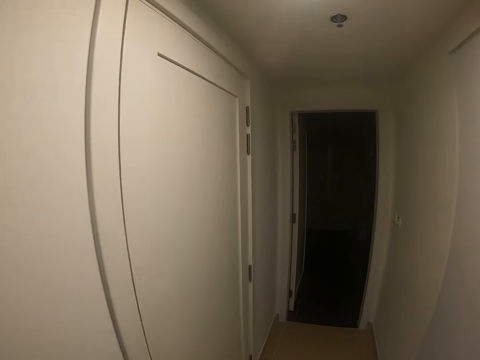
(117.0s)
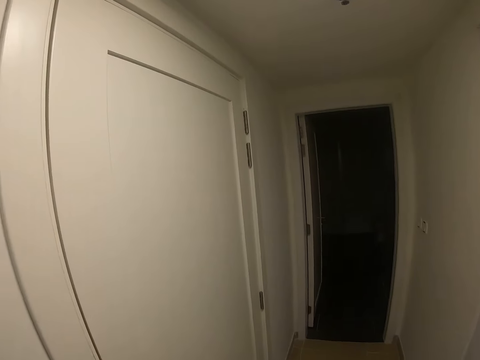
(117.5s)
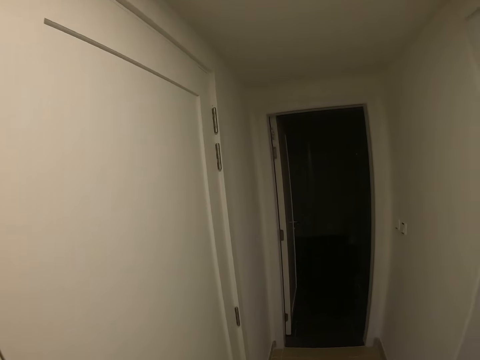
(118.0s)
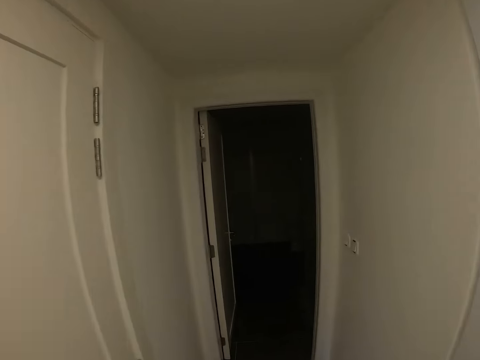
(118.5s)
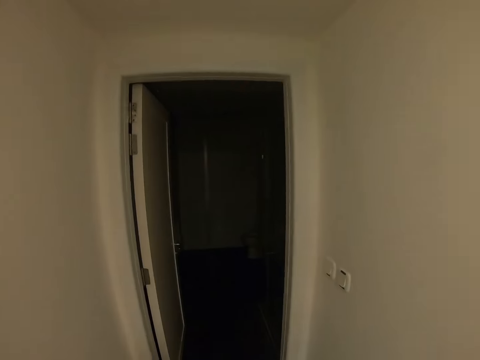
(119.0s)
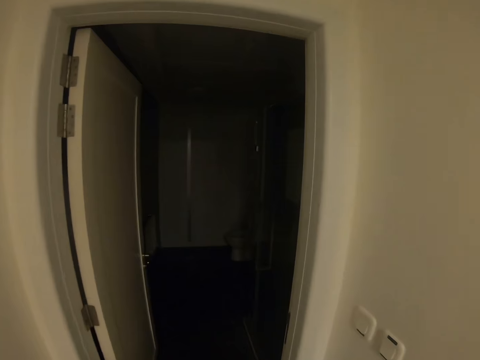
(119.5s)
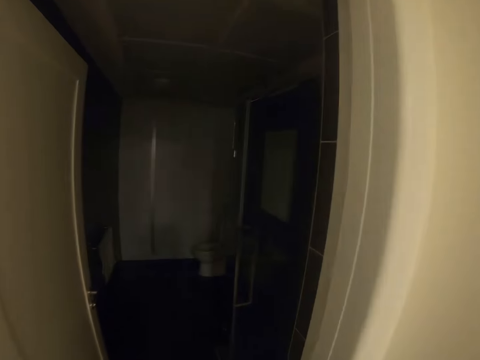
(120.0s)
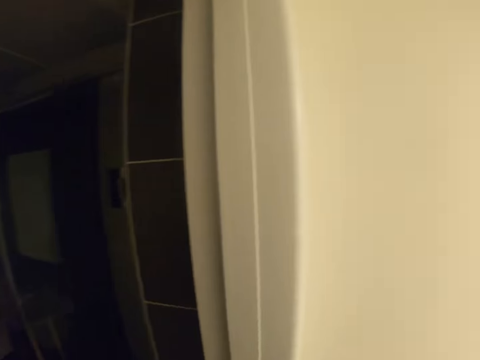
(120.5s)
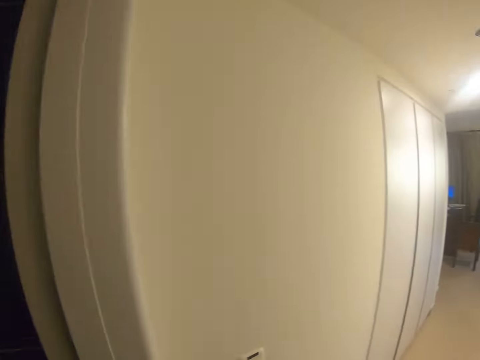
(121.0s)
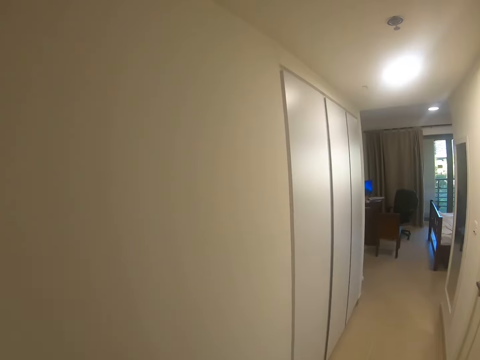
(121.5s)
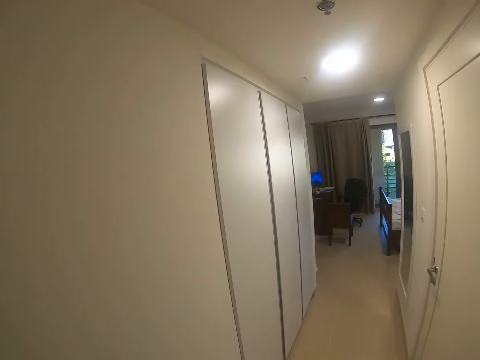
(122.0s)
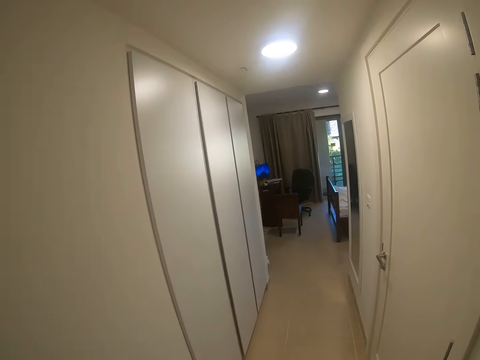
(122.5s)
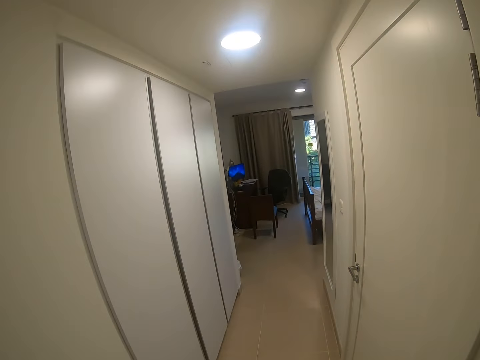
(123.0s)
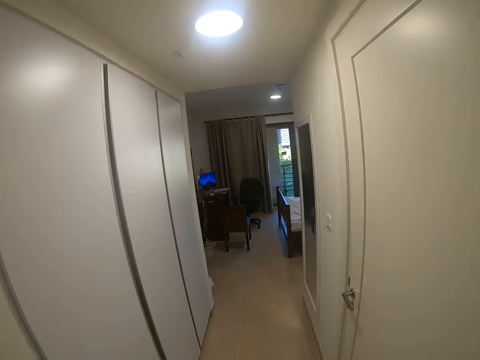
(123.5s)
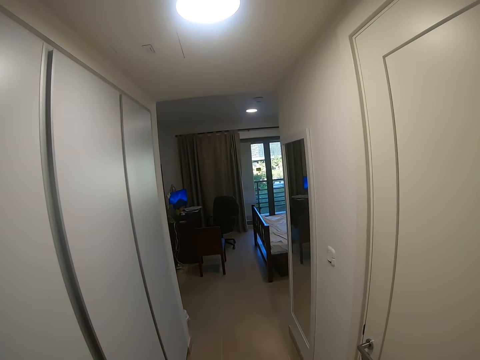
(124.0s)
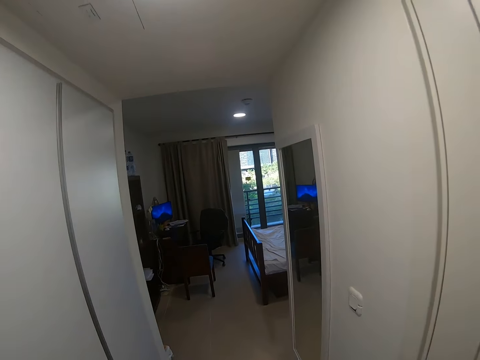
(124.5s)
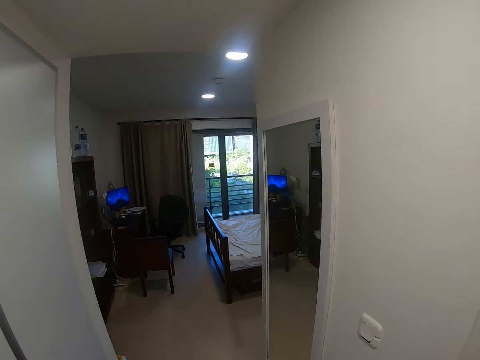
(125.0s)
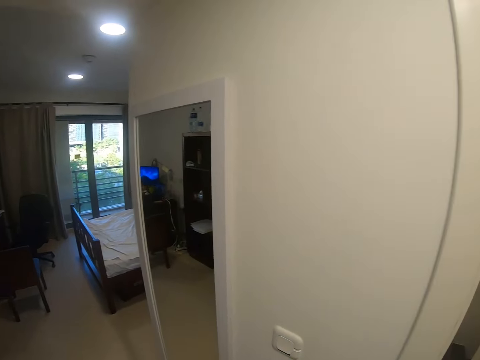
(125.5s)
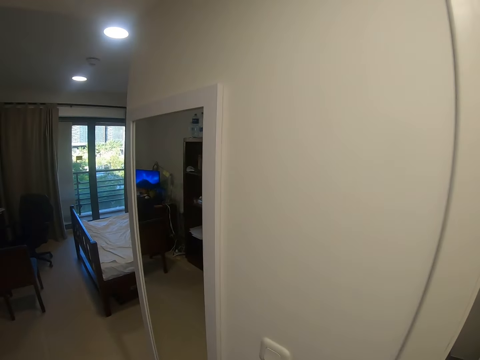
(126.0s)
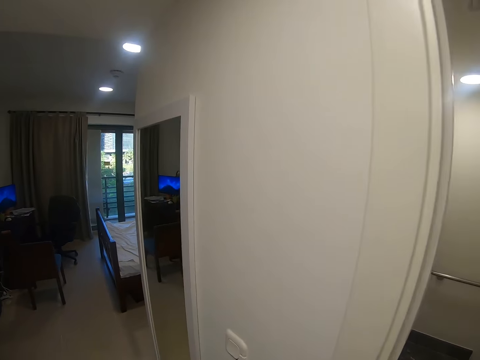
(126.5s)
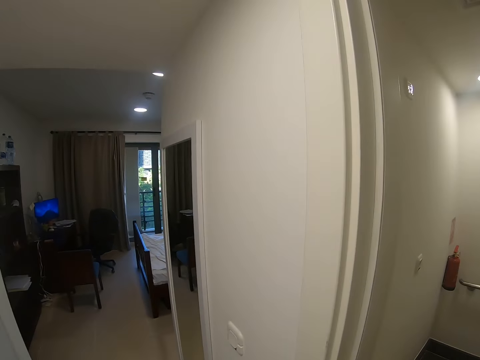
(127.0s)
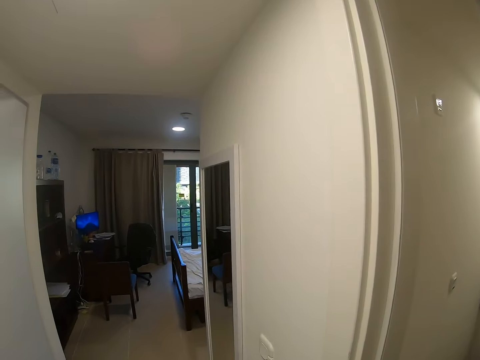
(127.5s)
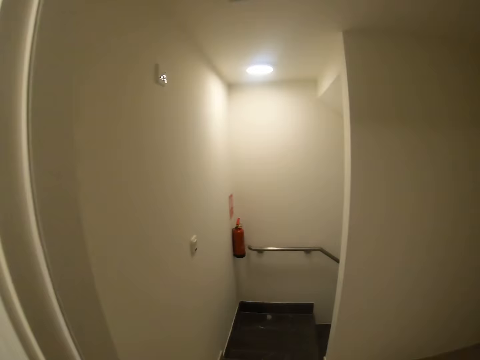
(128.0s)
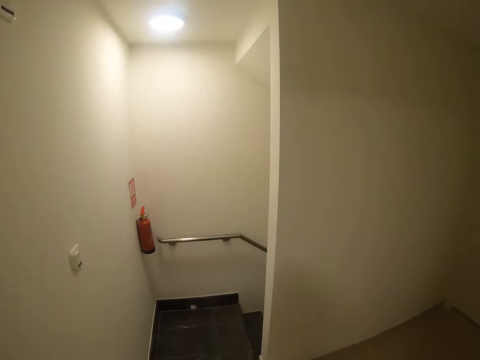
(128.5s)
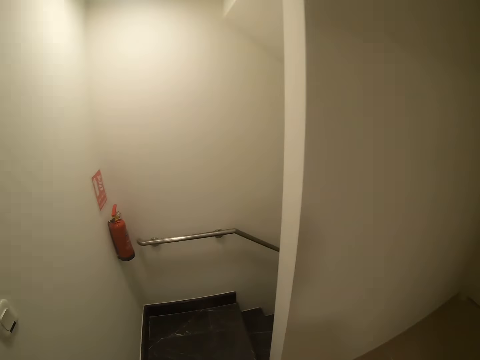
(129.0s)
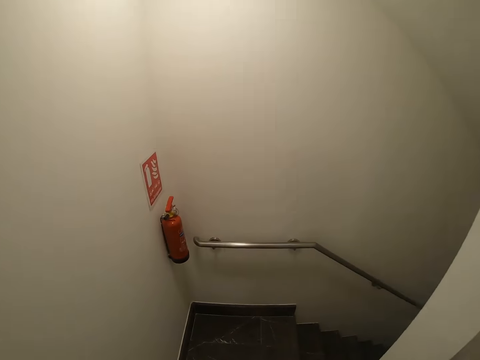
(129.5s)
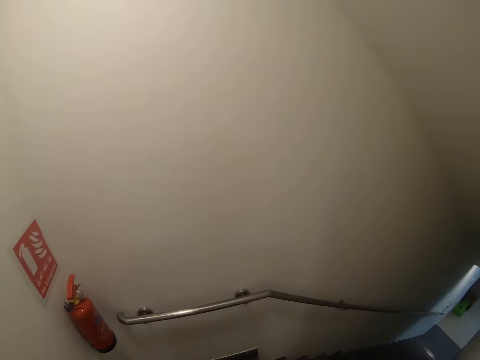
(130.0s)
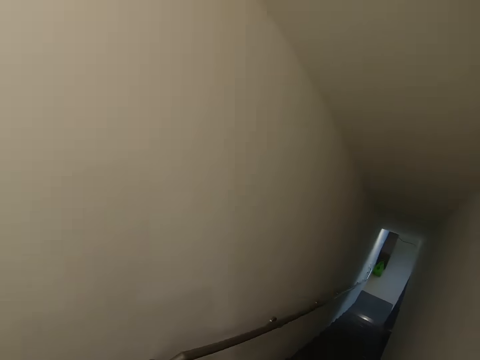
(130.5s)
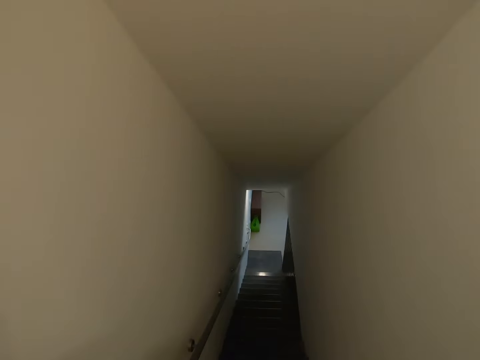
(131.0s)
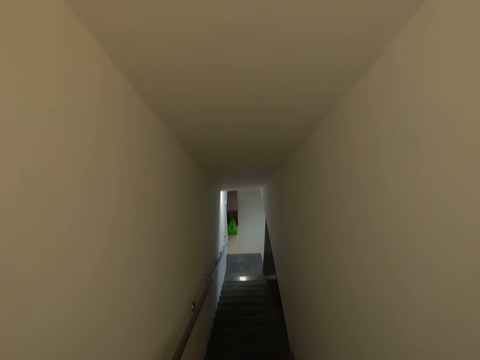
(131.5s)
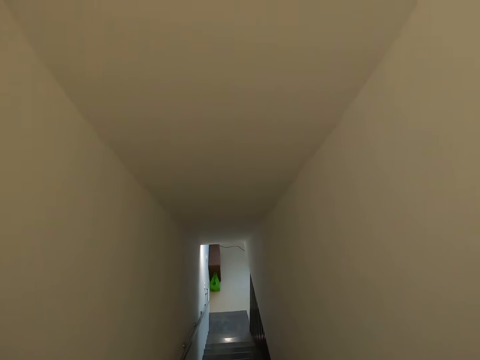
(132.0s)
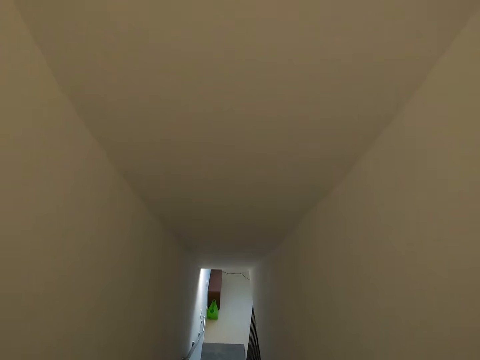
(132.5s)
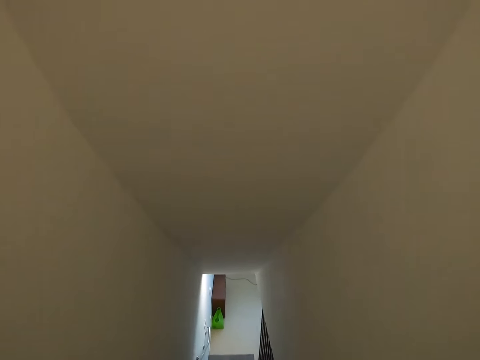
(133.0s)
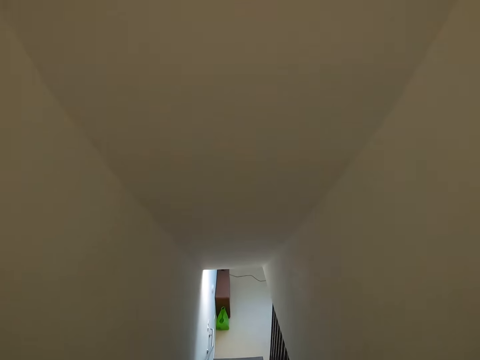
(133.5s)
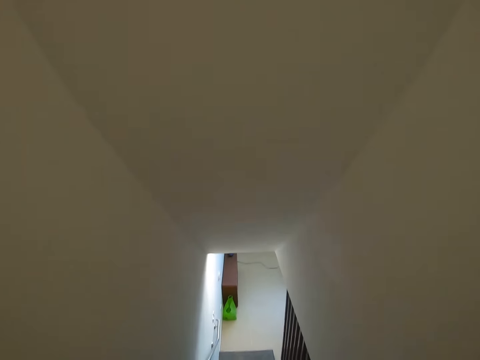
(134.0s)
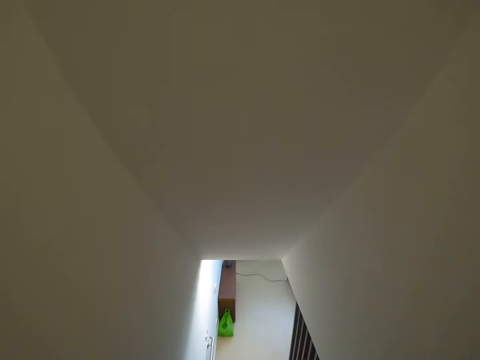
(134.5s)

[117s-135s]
The camera wearer turns around. They sing. They walk down the stairs.

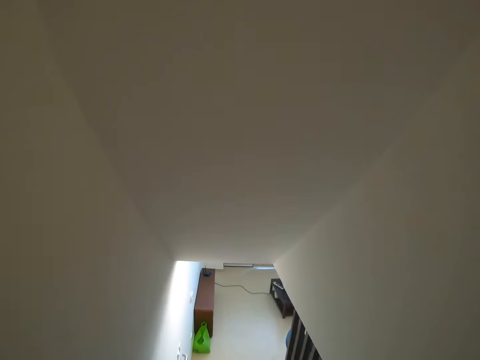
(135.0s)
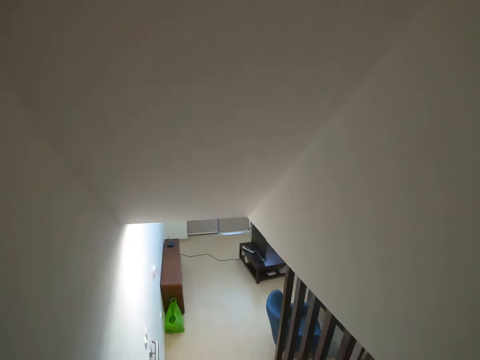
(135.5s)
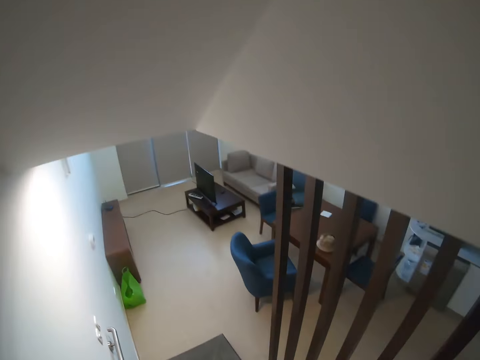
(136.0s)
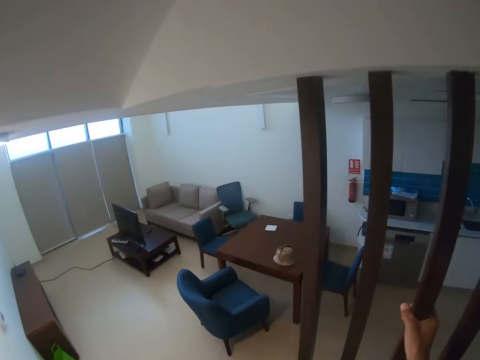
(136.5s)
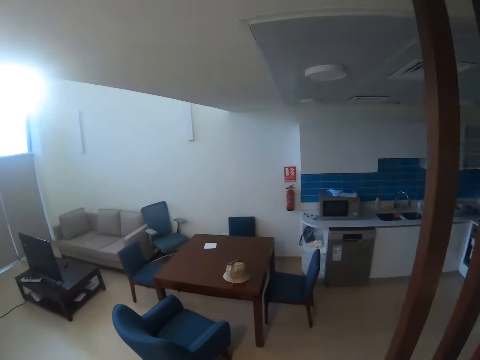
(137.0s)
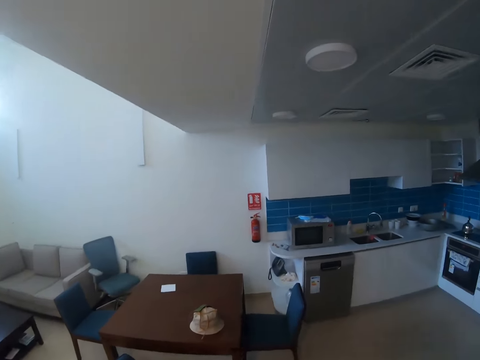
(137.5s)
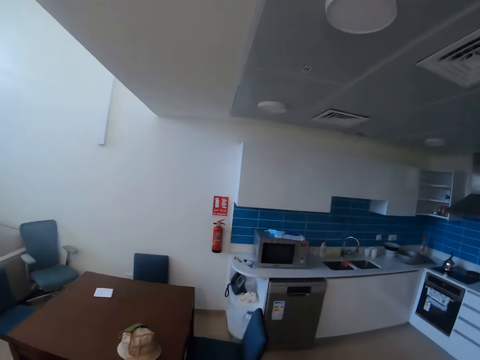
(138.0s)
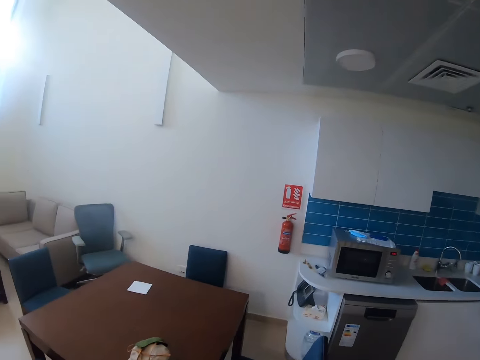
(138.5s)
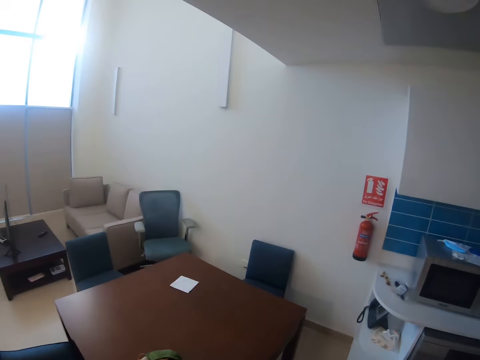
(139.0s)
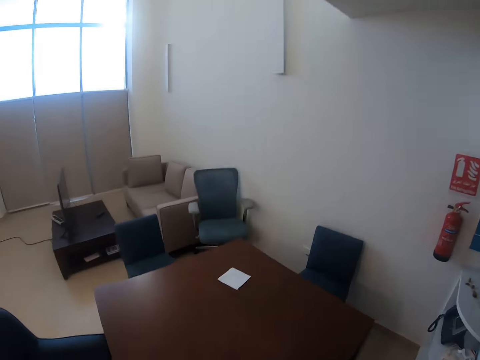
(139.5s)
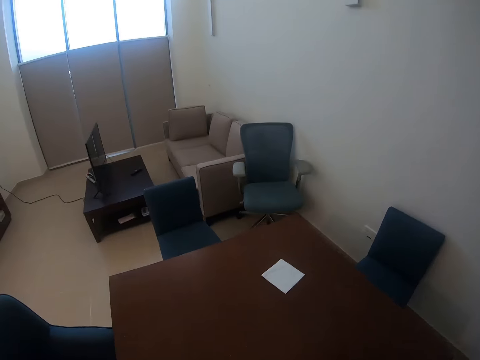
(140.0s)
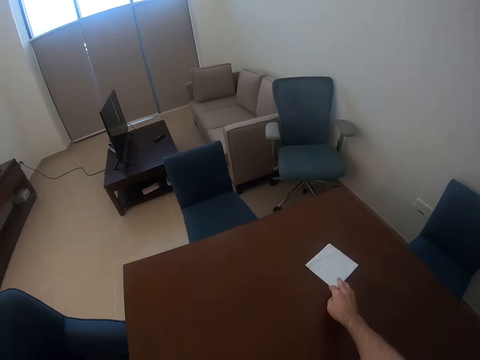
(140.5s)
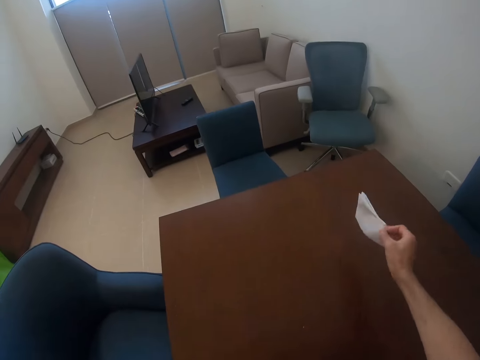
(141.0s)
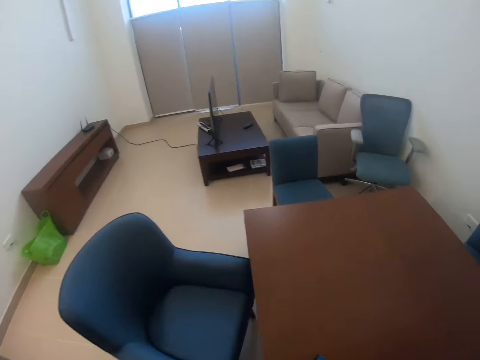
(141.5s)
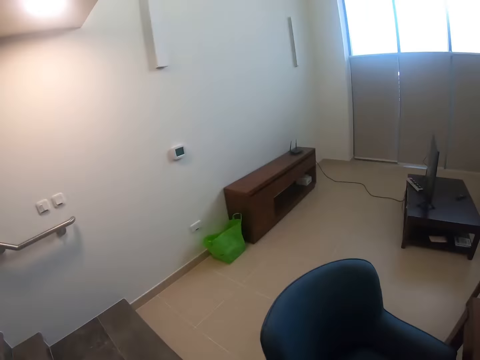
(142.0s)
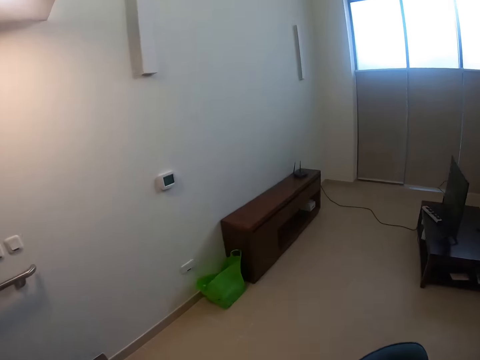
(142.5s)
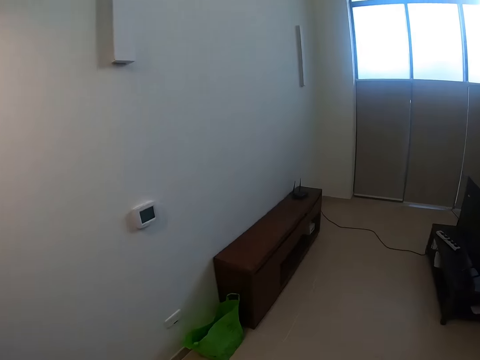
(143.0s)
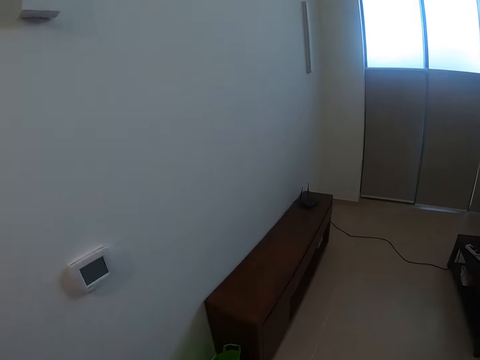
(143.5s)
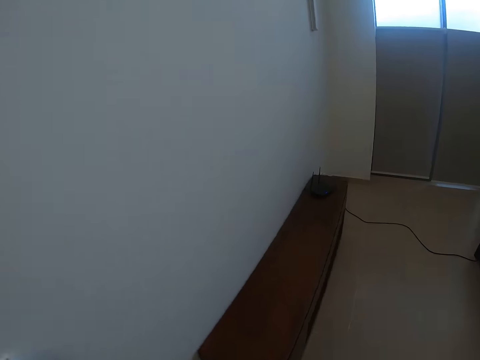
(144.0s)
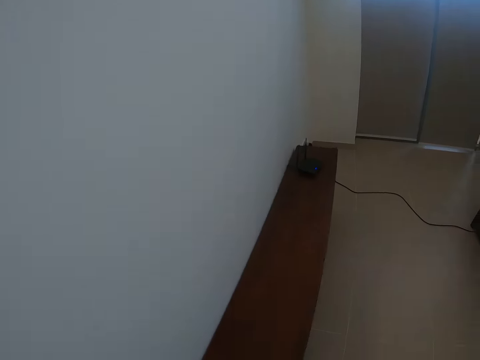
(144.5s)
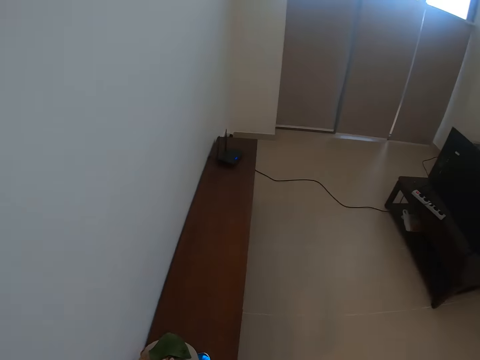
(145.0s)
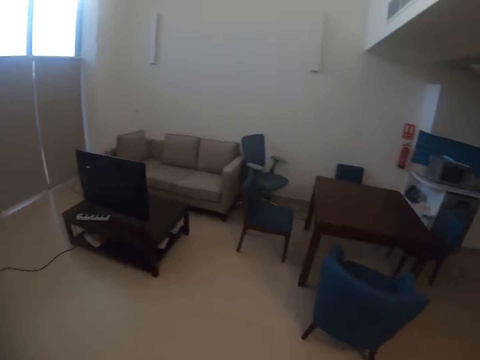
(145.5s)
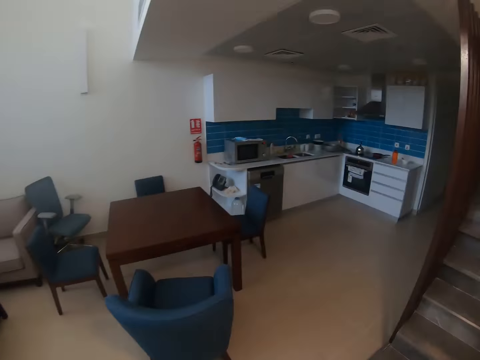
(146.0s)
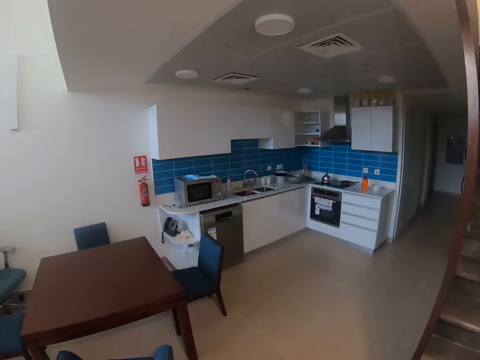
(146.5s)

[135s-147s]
The camera wearer walks toward the table. They walk in the kitchen. They take a paper from the table. They walk toward the kitchen. They turn around. They walk in the kitchen.
